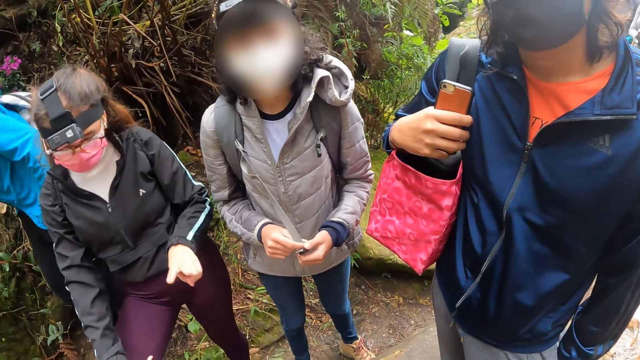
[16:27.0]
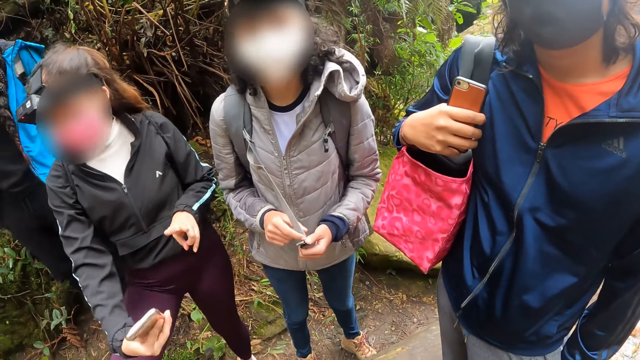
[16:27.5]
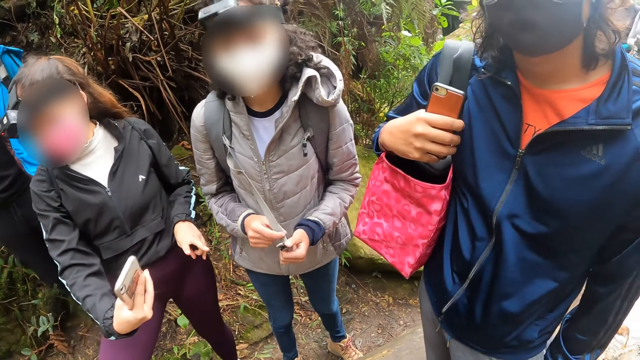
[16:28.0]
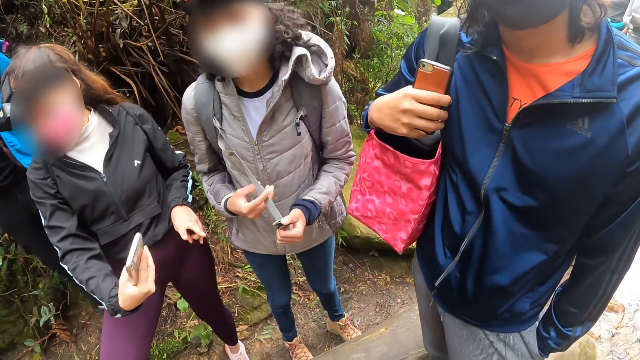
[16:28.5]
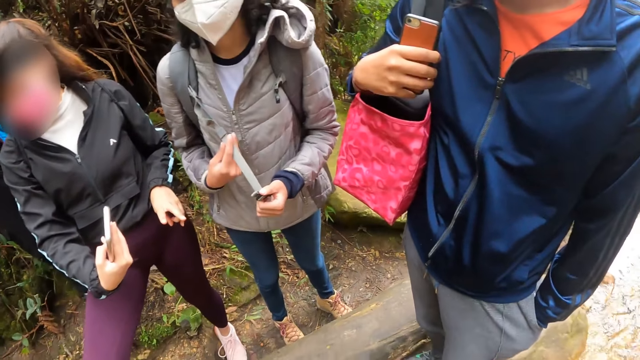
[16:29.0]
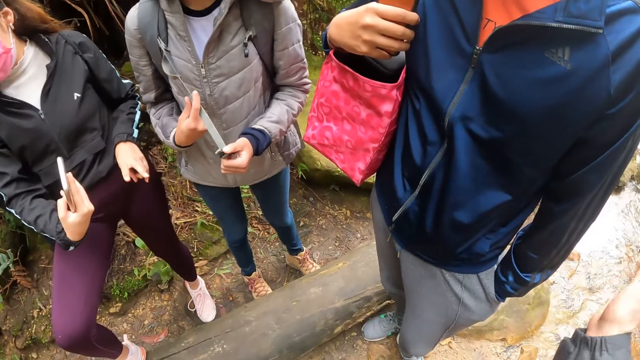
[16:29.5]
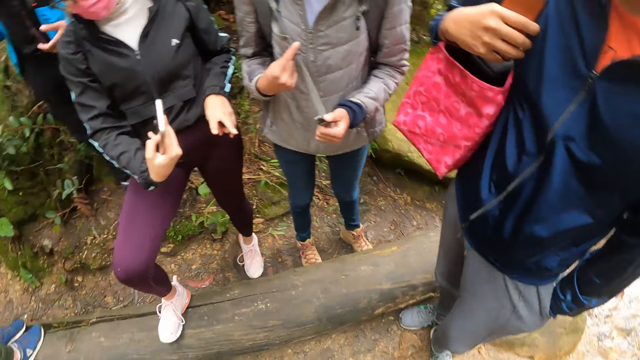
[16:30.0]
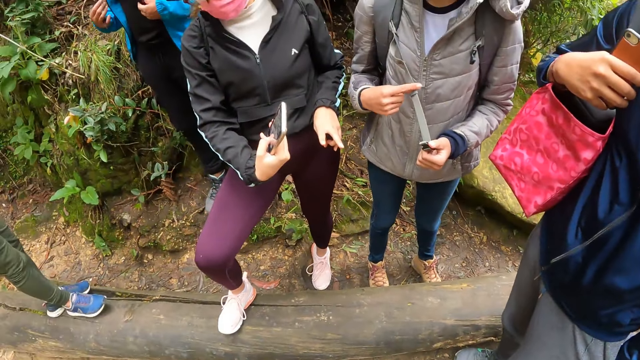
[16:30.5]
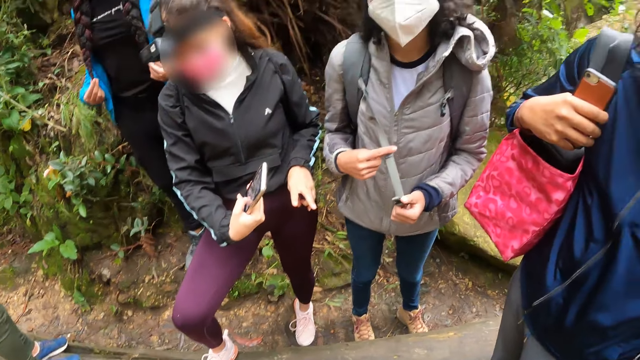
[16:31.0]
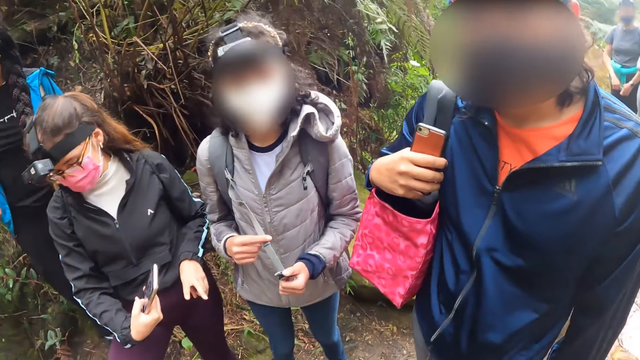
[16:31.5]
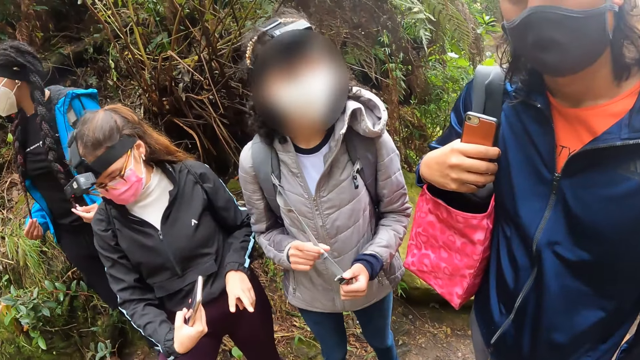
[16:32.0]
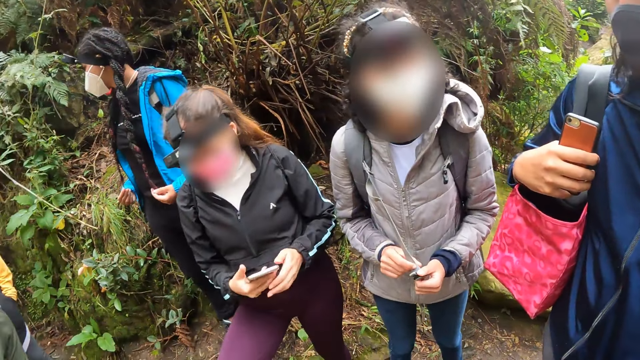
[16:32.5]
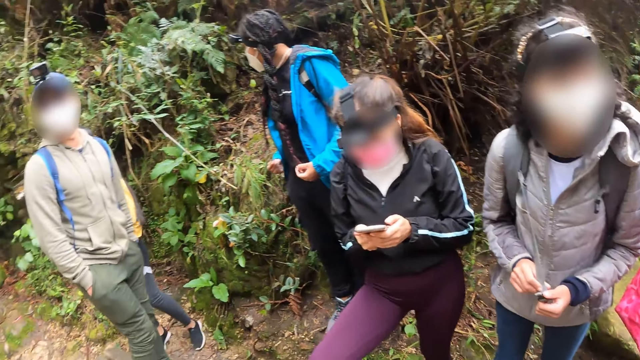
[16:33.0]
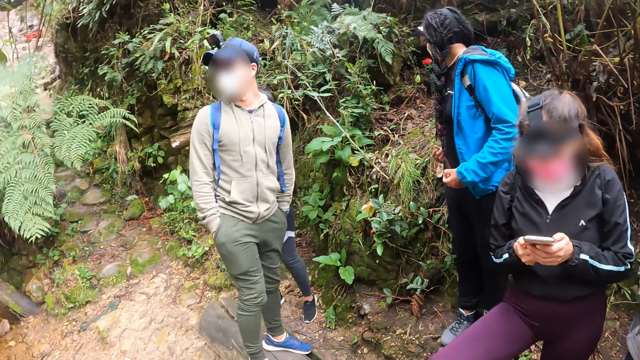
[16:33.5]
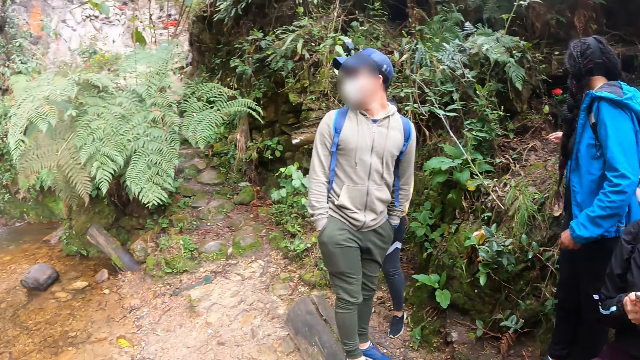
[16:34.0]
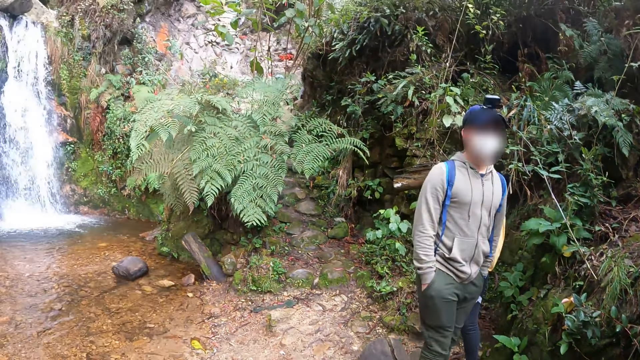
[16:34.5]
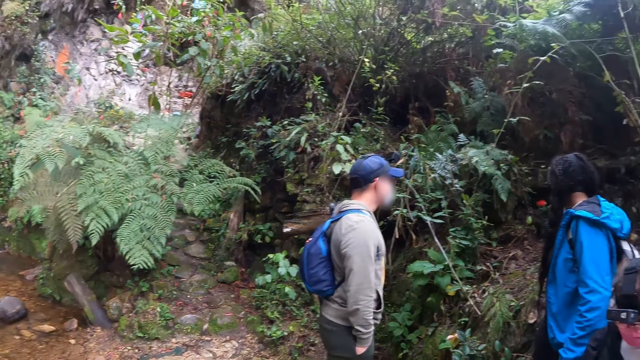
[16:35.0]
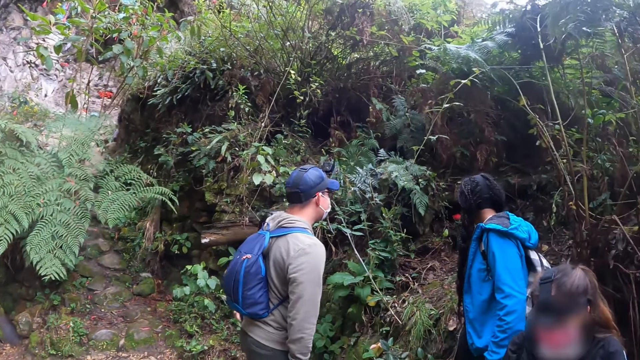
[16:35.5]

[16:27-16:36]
The camera wearer makes a hand gesture.

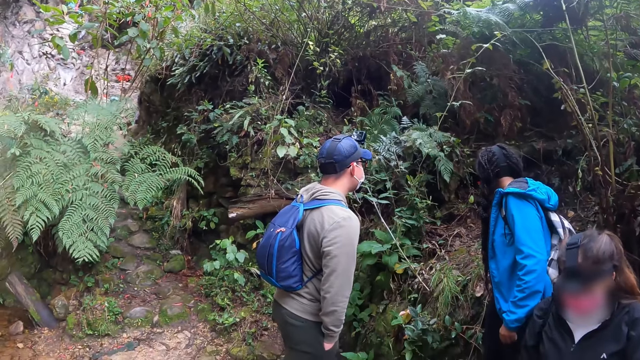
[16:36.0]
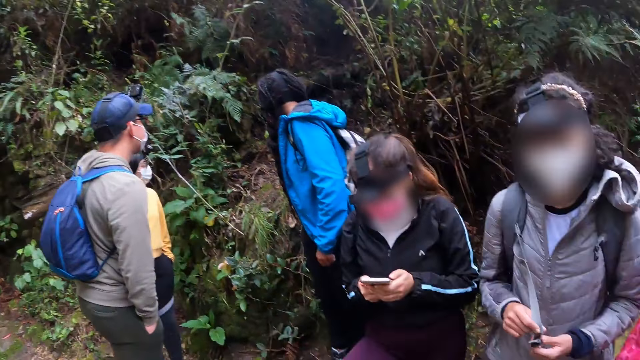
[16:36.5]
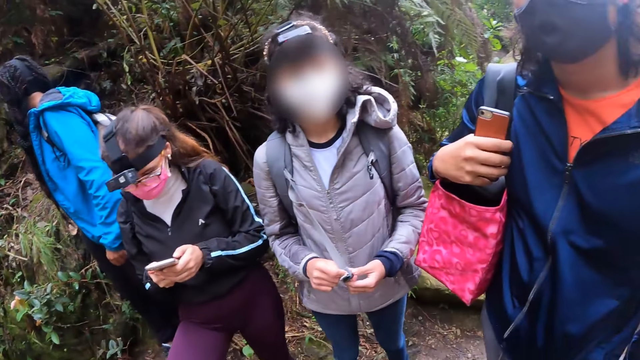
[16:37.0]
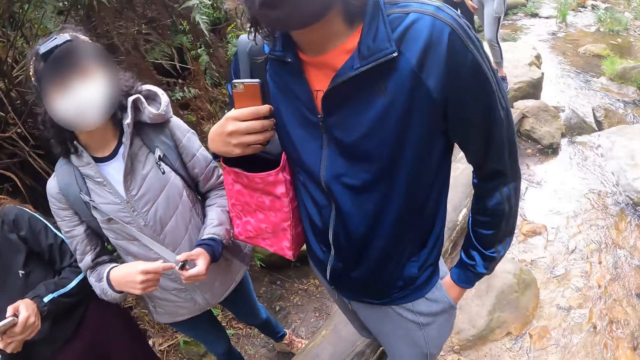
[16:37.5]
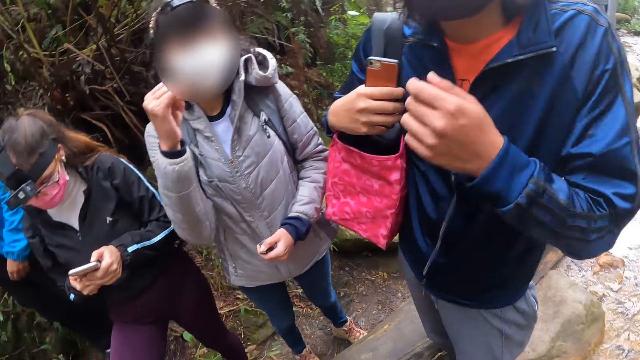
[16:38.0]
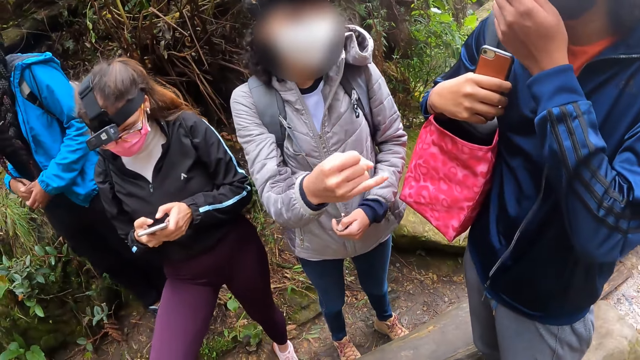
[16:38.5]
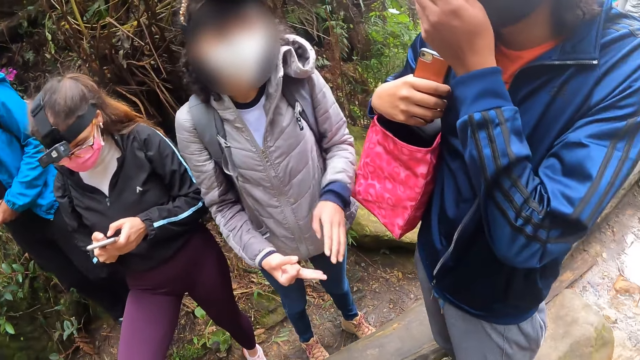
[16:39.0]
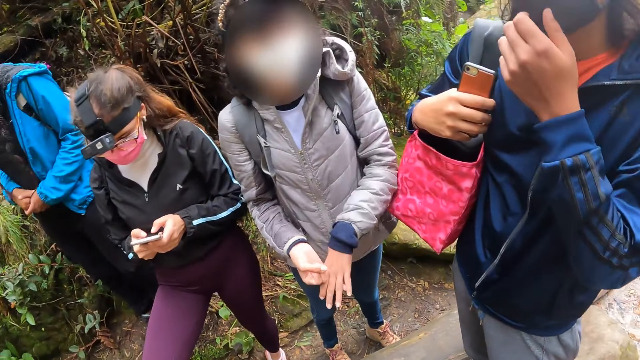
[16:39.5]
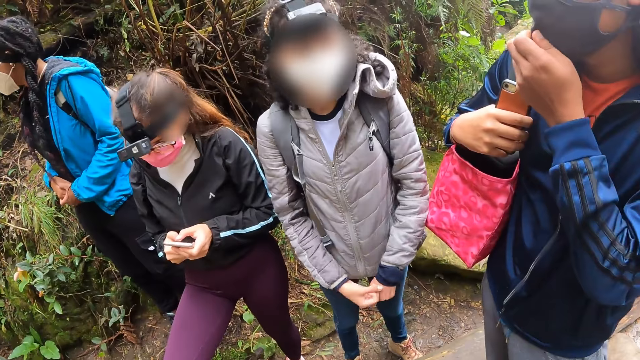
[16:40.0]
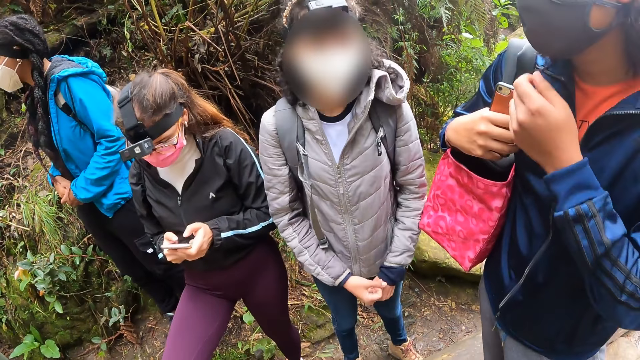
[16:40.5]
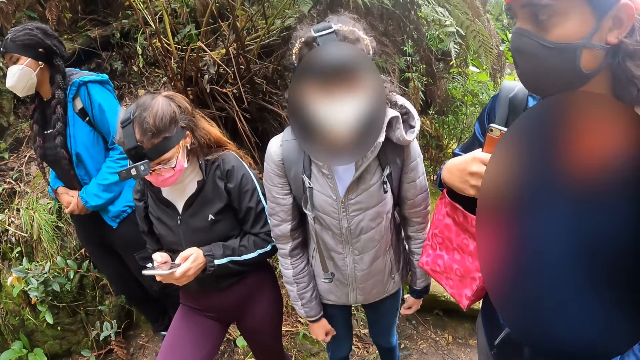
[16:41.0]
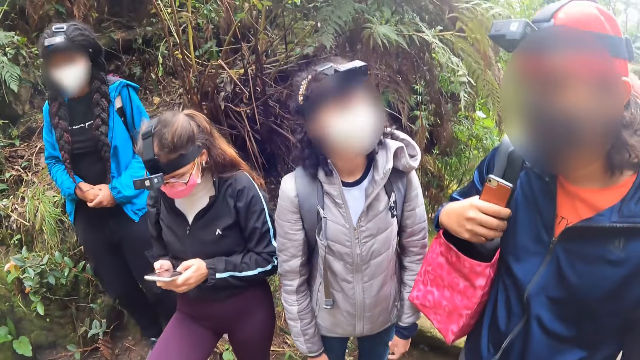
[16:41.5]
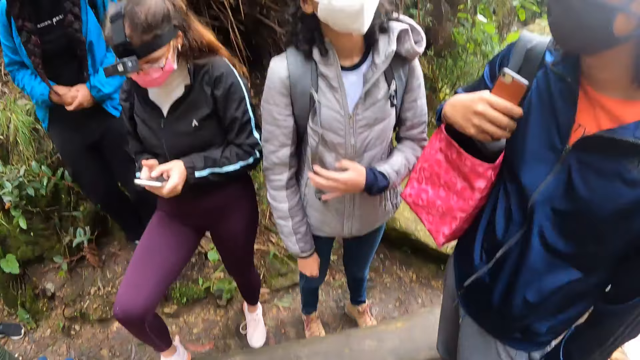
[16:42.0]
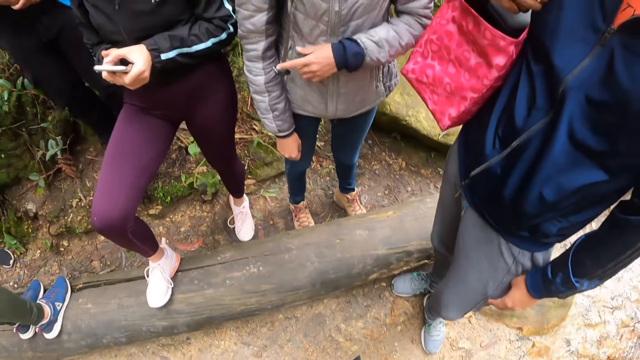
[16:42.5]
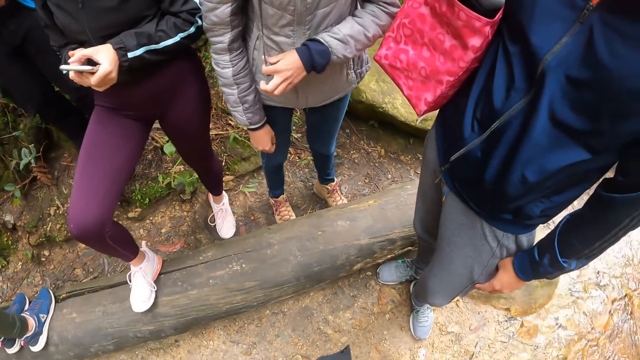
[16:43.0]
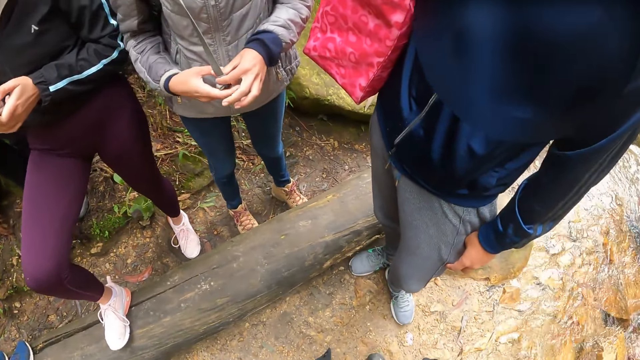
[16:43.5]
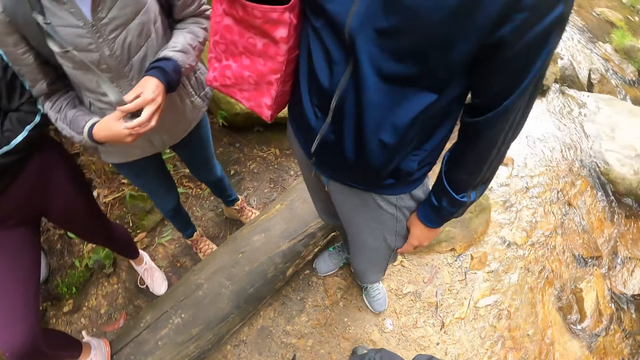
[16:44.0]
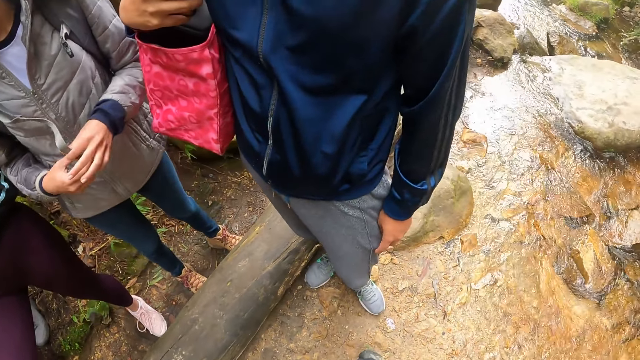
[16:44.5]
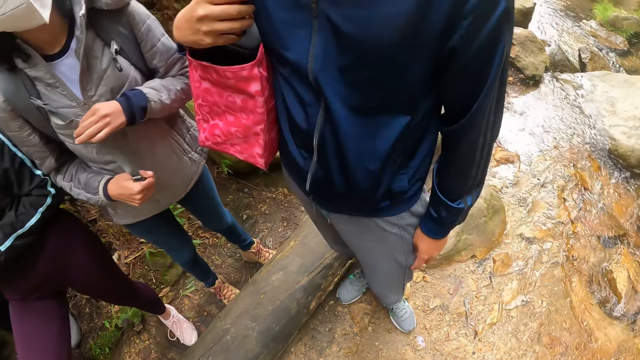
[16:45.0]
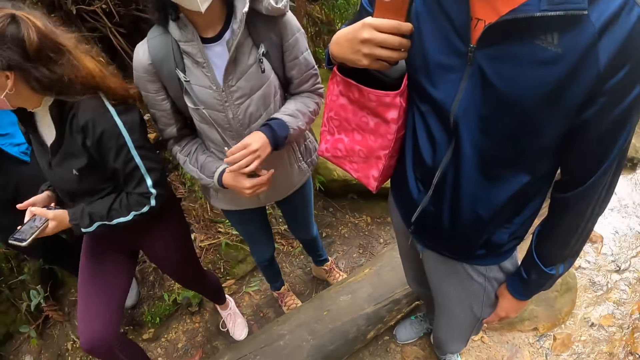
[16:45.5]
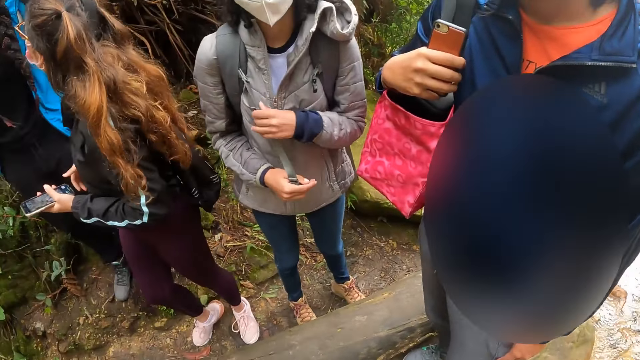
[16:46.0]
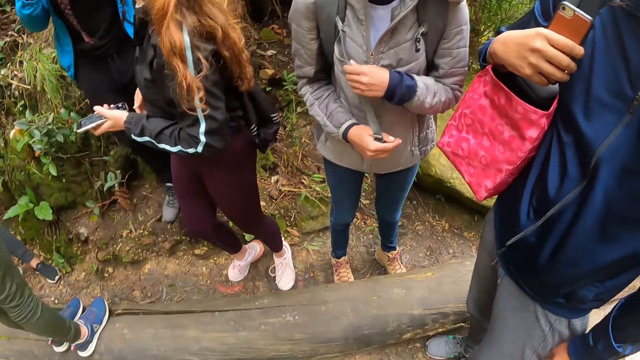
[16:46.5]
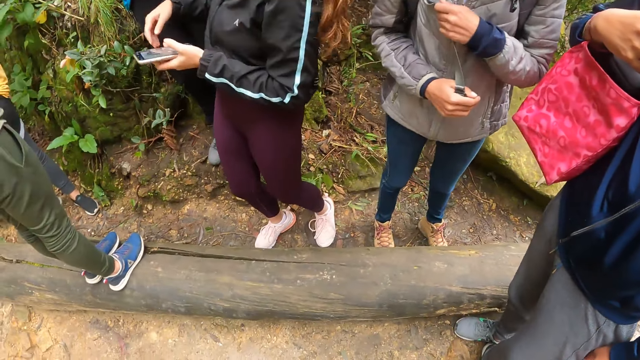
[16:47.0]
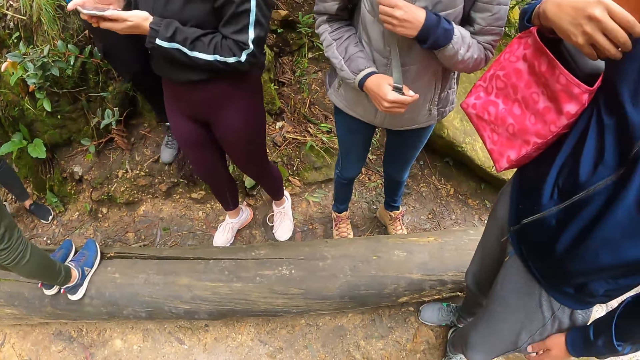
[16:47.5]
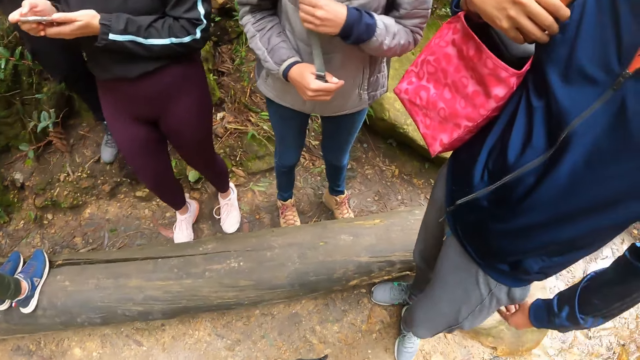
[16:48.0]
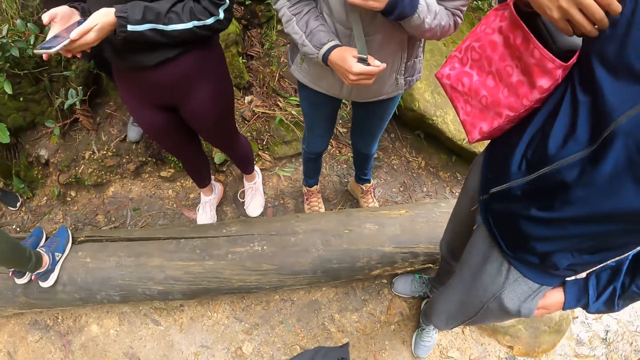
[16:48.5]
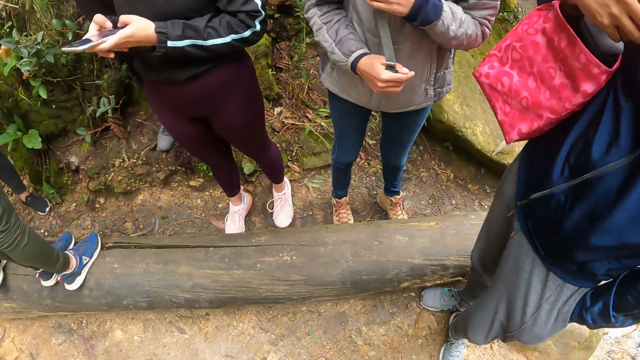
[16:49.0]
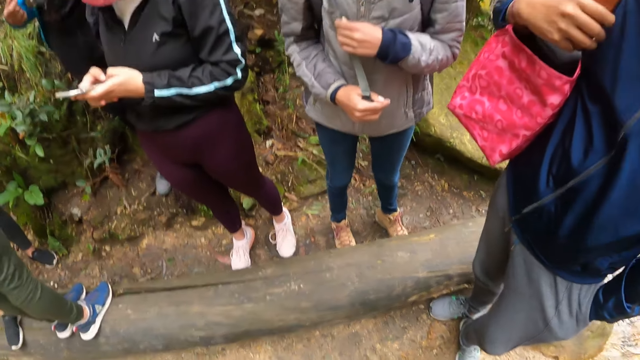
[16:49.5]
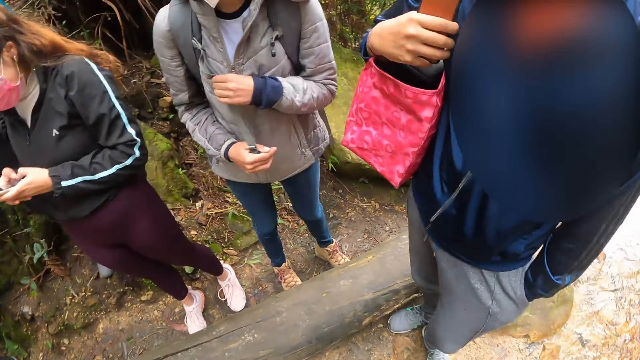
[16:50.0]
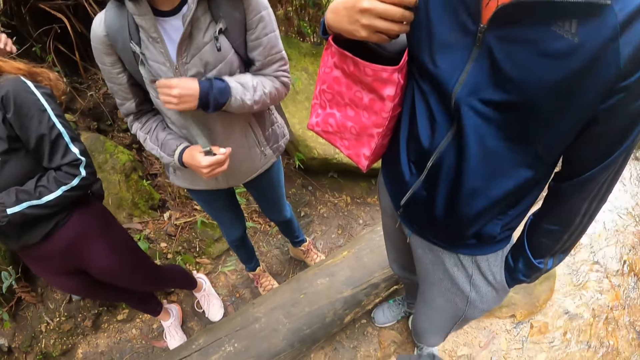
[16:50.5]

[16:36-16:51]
A woman removes her right hand from the strap of her backpack. A man removes his left hand from his pocket. The woman points her right hand towards the man. The man touches his nose mask with his left hand. The woman removes her left hand from the strap of her backpack. The man removes his left hand from his nose mask. The woman holds the strap of her backpack with both hands, and plays with the strap of her backpack with her left hand. The man puts his left hand in his pocket.
